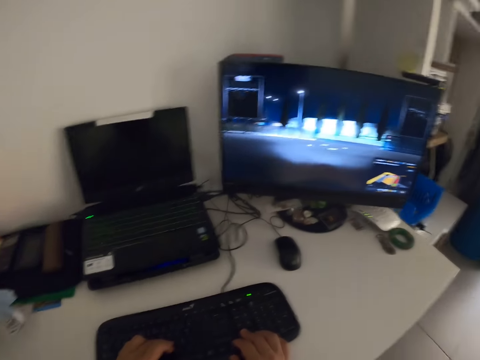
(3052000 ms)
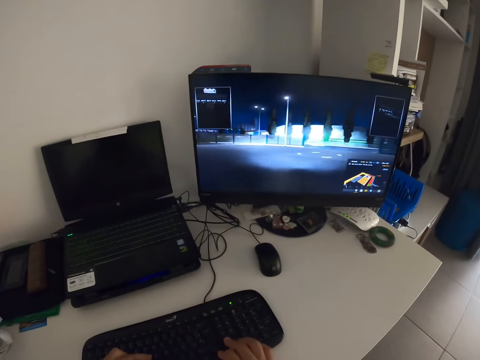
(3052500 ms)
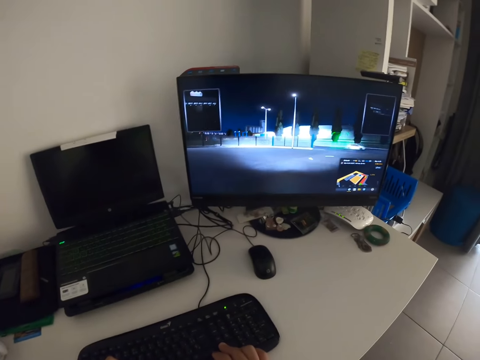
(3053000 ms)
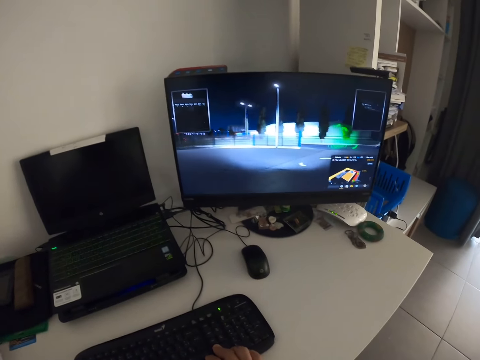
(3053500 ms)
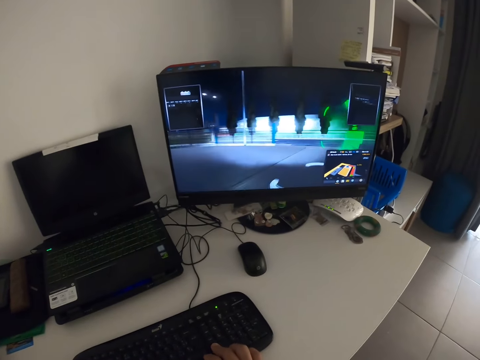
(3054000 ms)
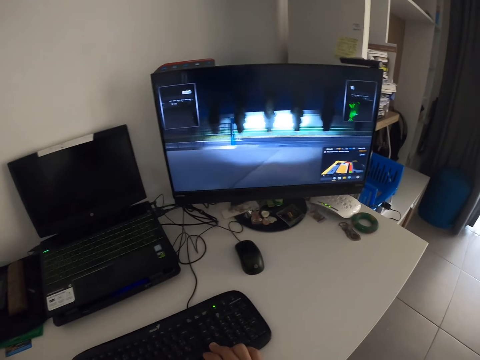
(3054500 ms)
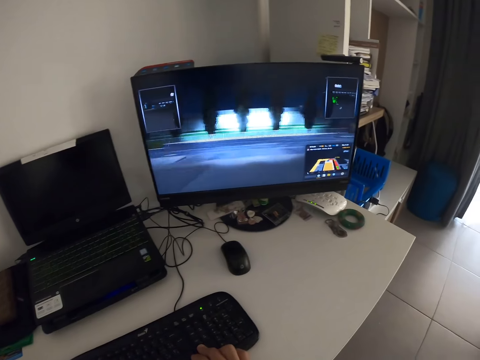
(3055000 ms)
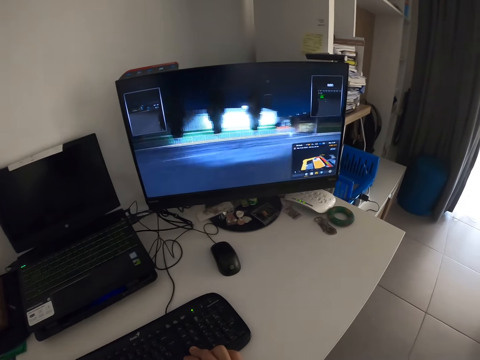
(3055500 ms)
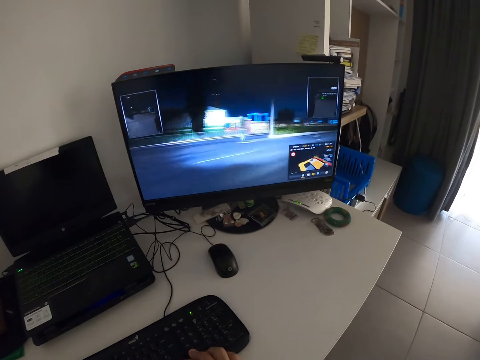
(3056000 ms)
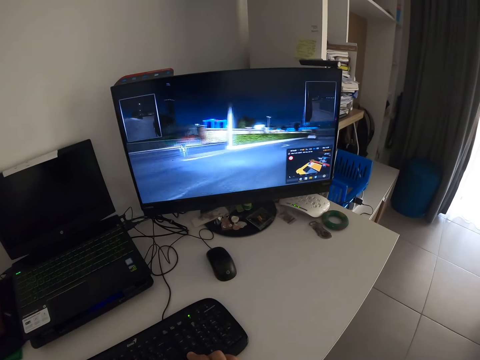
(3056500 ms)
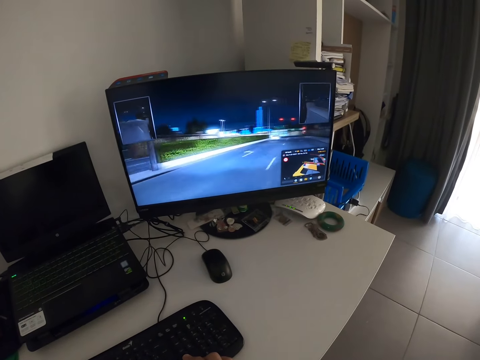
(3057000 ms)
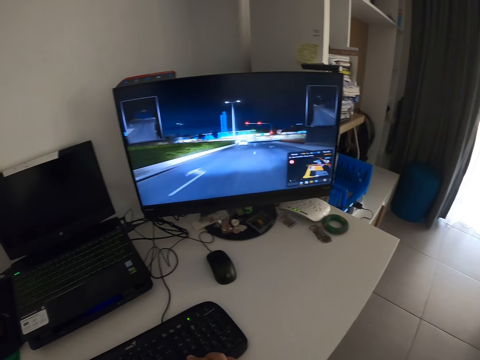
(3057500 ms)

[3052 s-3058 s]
The camera wearer plays computer games.

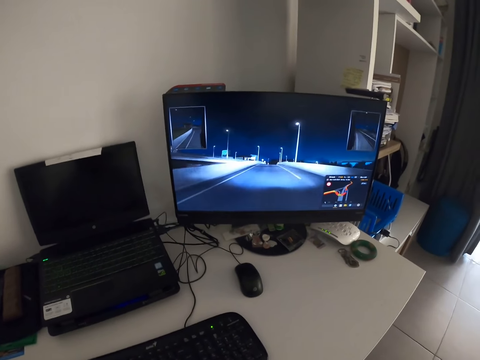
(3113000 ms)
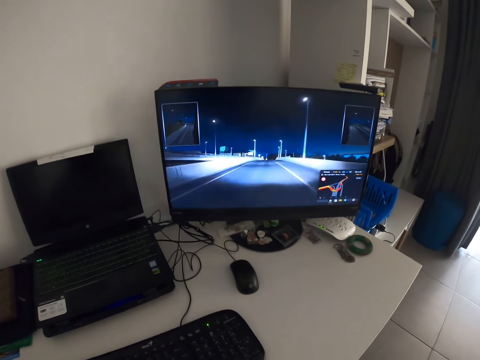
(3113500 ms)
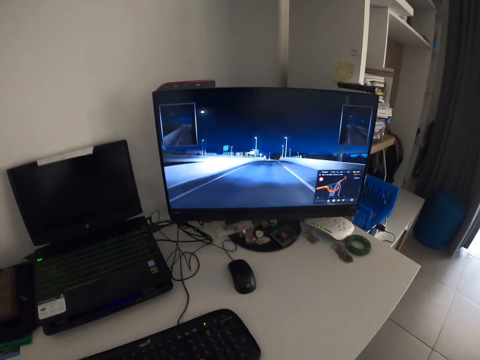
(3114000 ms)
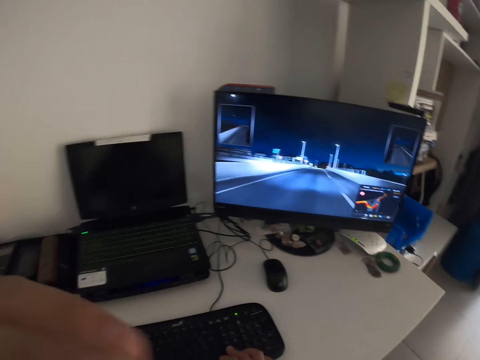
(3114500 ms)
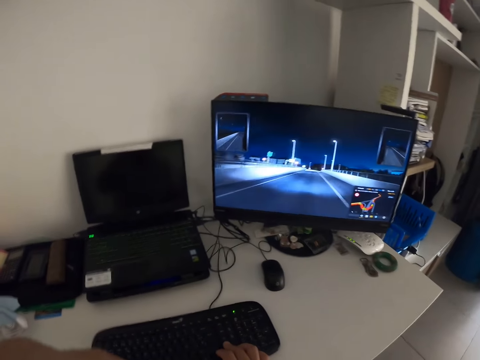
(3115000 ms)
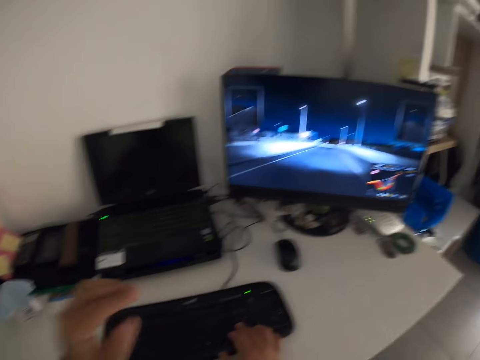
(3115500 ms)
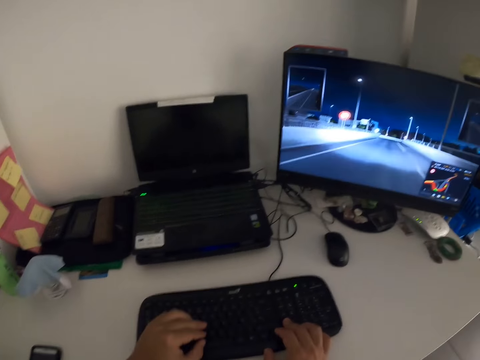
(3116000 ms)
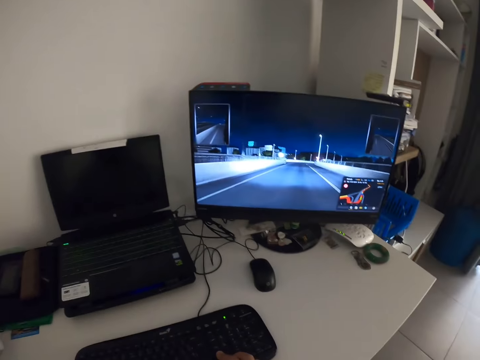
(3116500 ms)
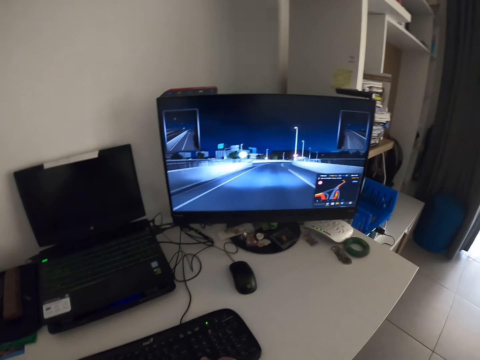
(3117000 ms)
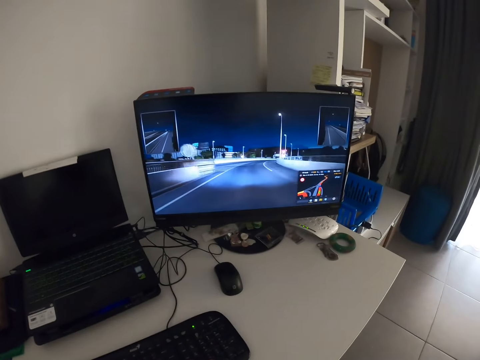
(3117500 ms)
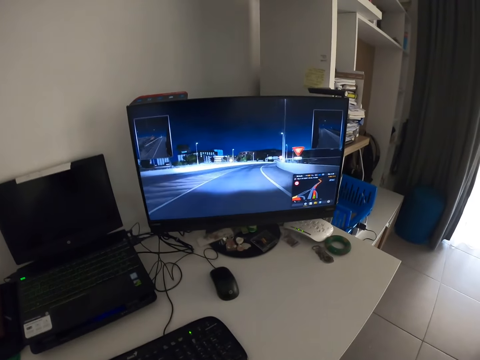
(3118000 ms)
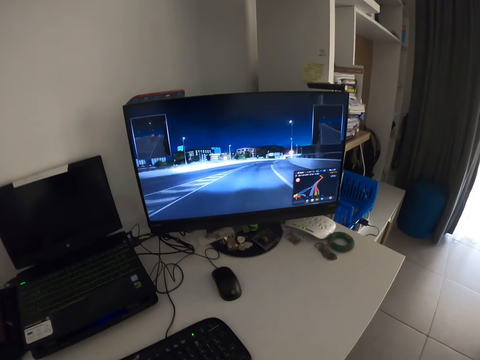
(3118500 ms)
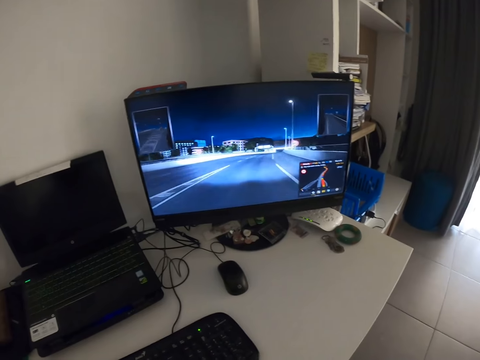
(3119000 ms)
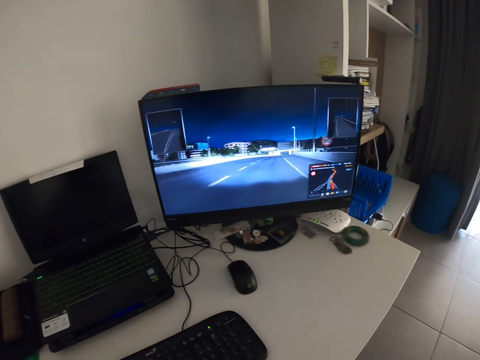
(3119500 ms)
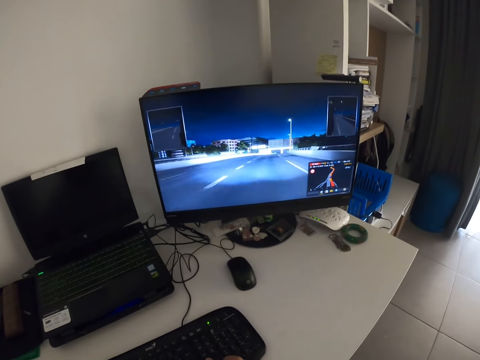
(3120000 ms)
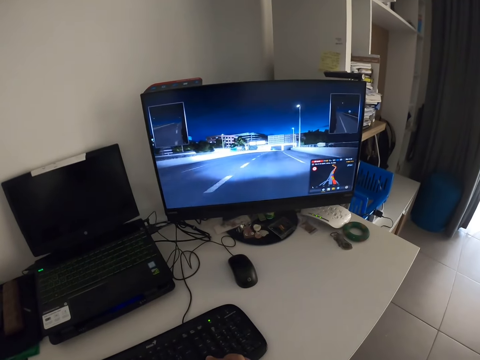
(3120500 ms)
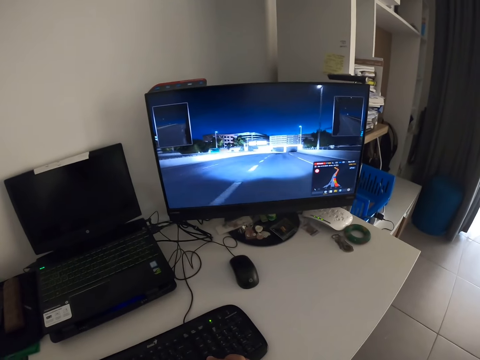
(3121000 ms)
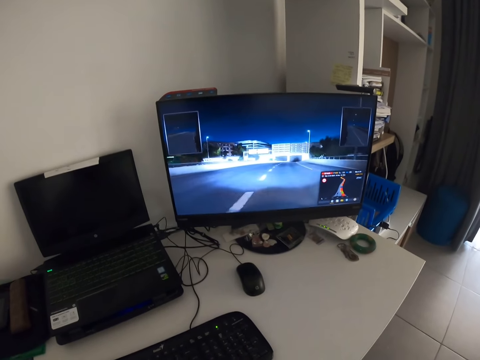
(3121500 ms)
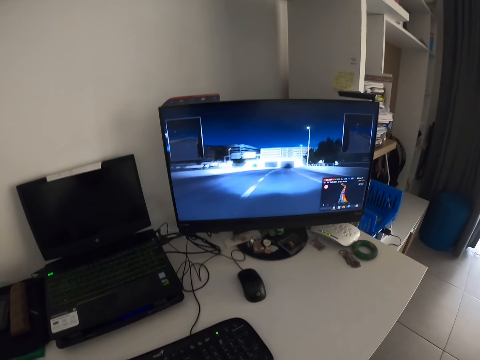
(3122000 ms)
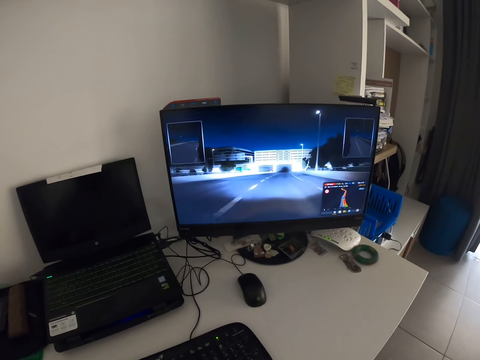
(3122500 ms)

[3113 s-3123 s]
The camera wearer lifts a hand. They wipe their face with the hand. They play computer games.

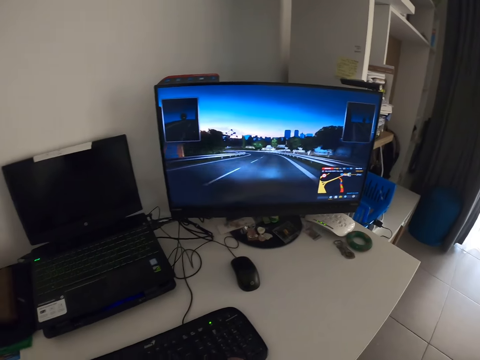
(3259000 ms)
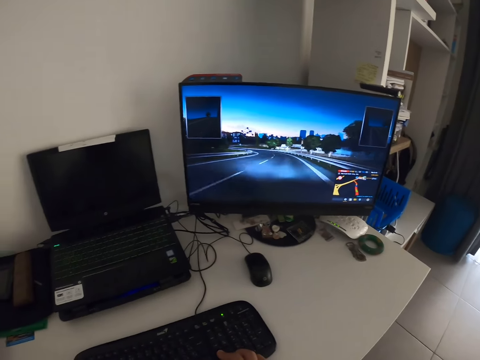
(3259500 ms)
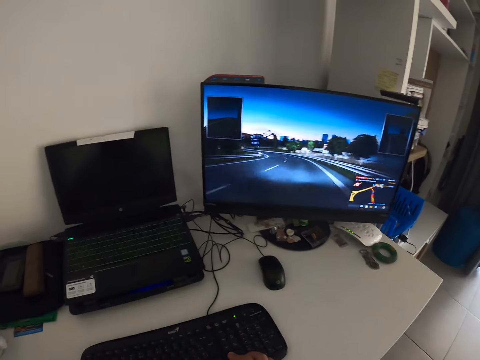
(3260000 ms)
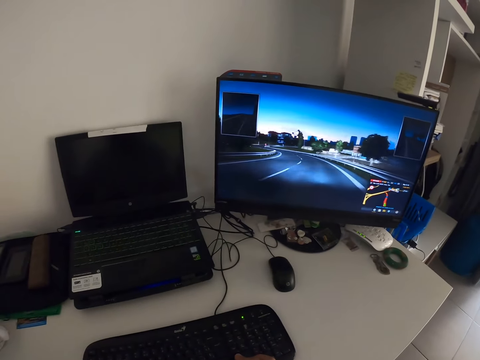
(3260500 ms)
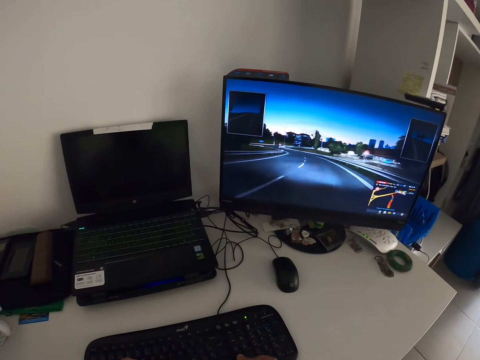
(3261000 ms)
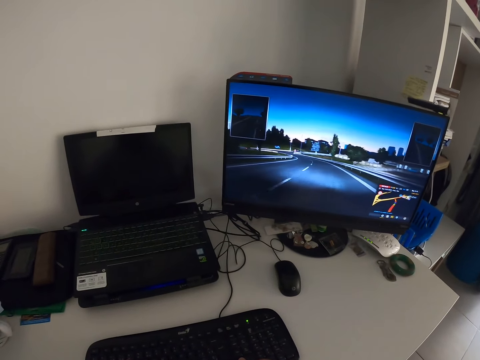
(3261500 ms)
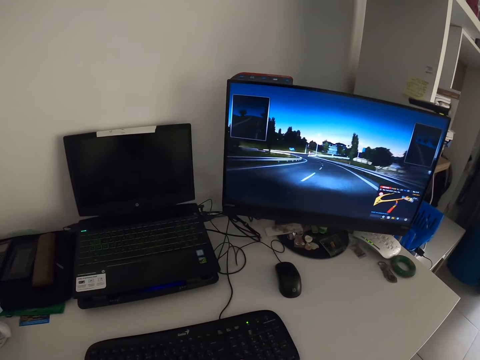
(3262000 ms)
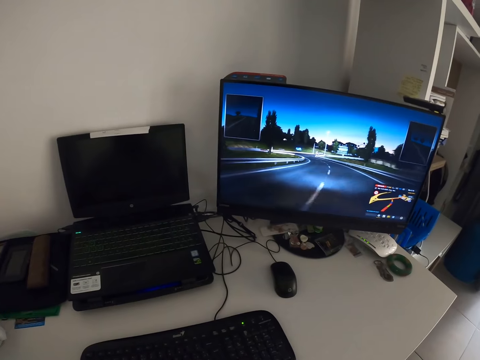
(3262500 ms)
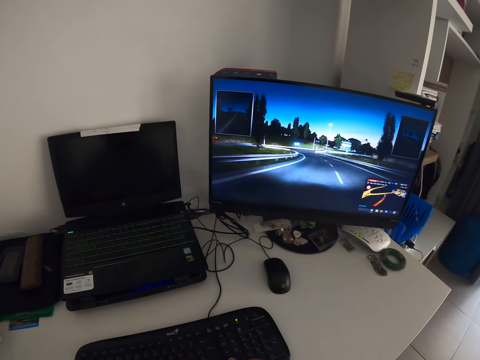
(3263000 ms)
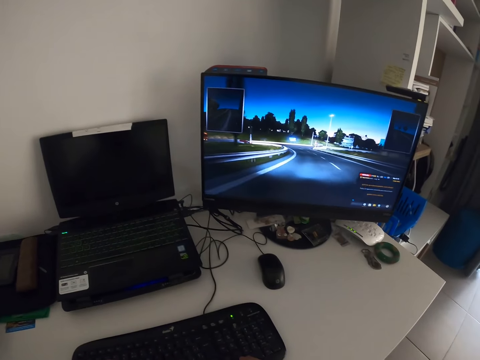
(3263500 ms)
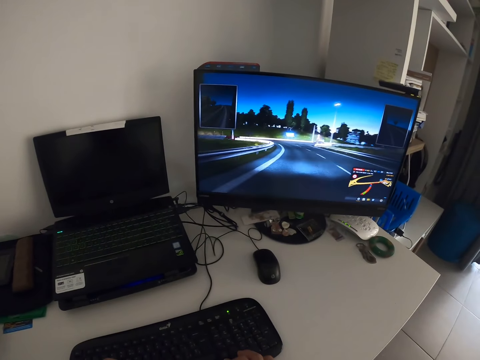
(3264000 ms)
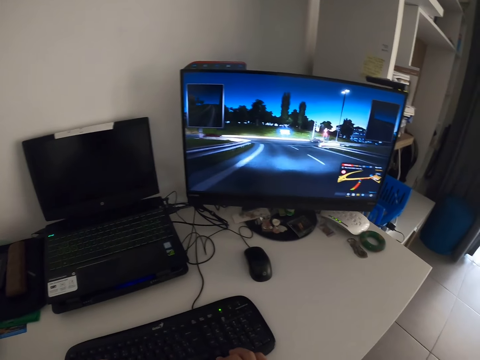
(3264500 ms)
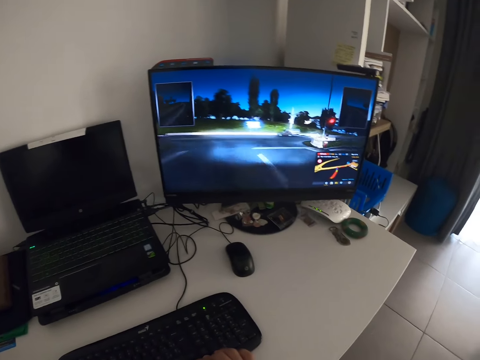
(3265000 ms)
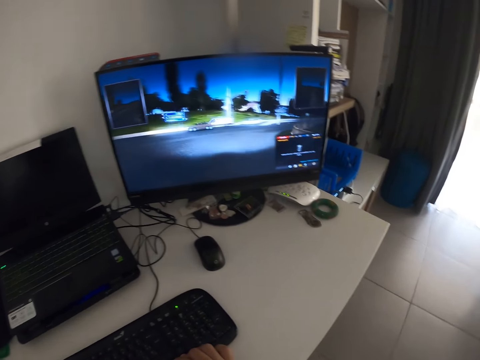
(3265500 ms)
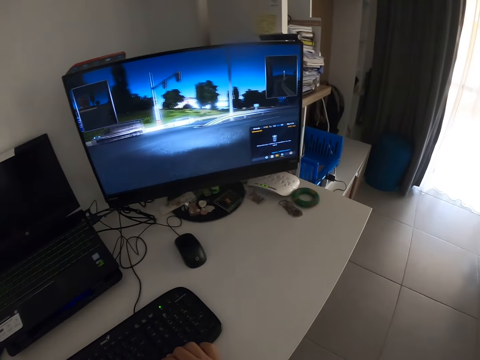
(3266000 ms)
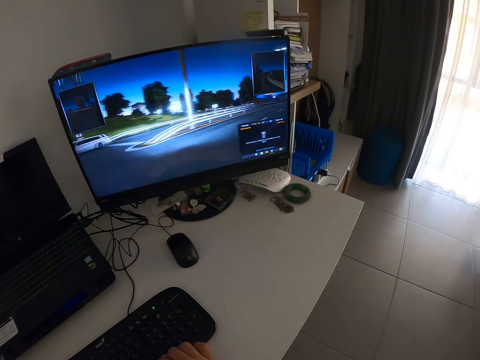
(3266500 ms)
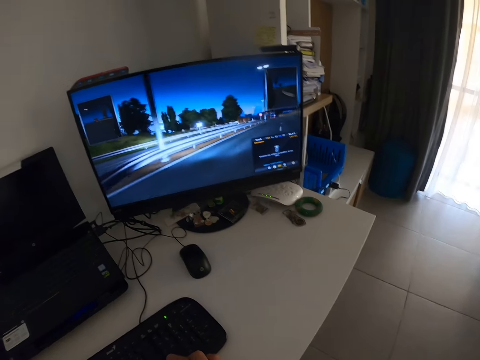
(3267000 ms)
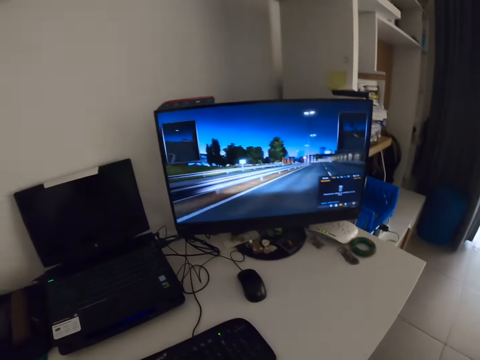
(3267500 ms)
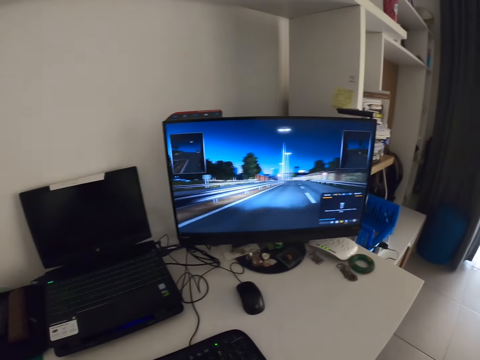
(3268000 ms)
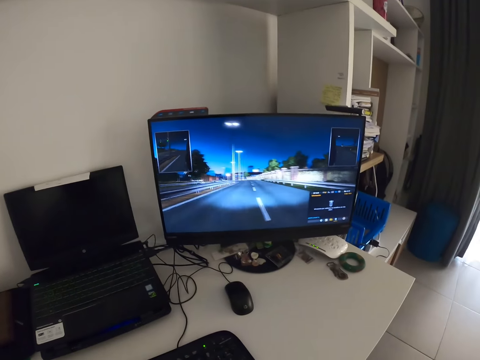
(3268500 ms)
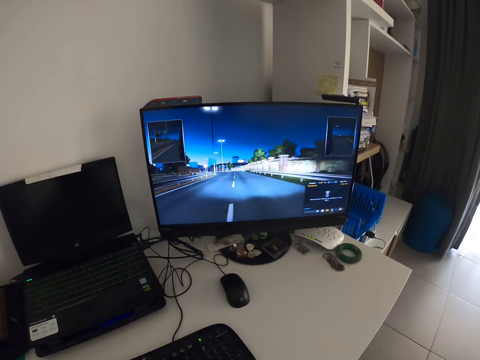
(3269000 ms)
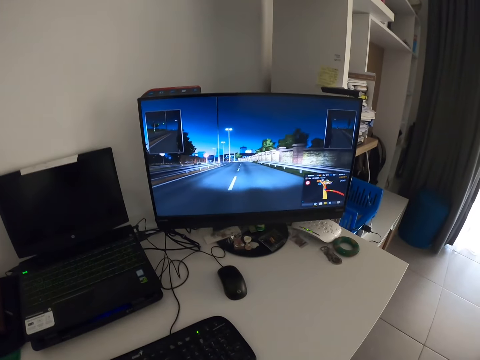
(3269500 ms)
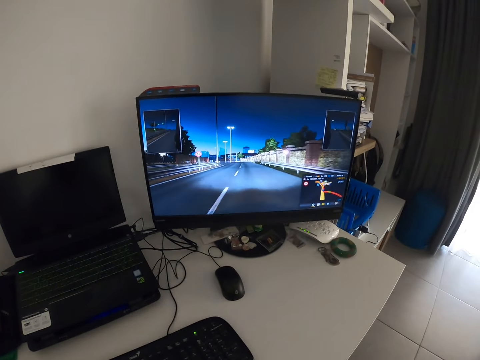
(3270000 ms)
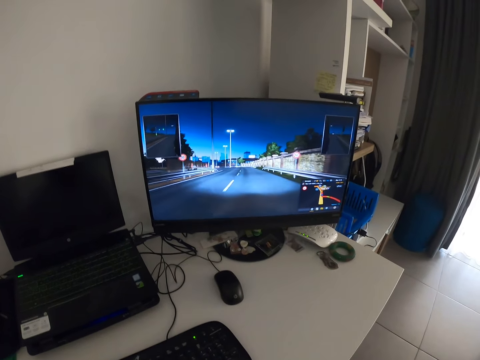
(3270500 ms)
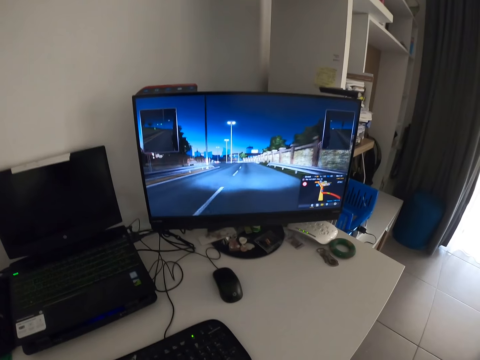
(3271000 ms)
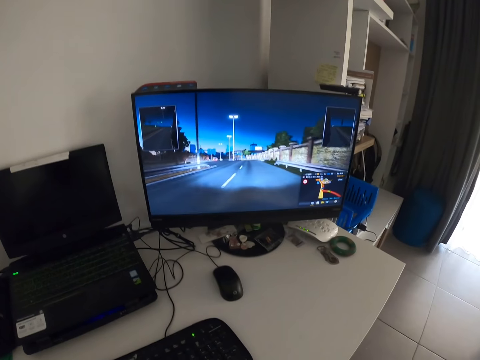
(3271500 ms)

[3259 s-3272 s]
The camera wearer presses the computer keyboard. They play computer games. They tap on the keyboard.
